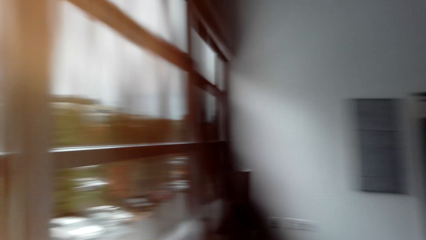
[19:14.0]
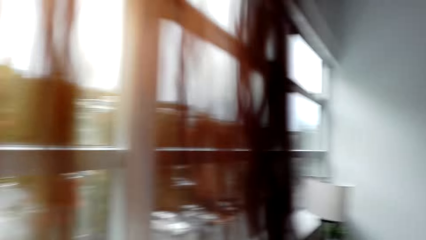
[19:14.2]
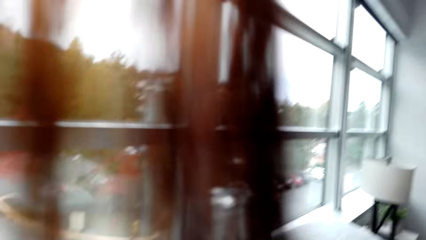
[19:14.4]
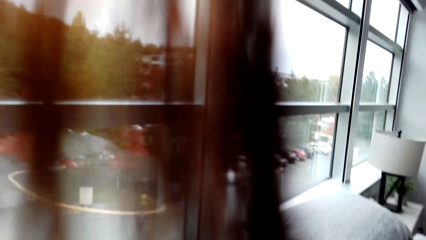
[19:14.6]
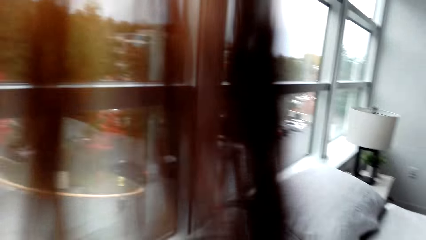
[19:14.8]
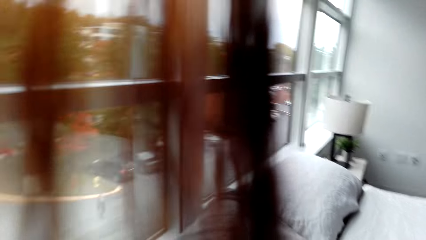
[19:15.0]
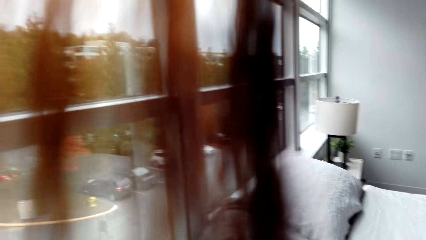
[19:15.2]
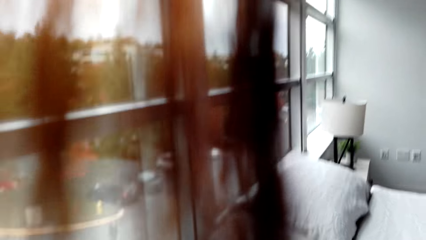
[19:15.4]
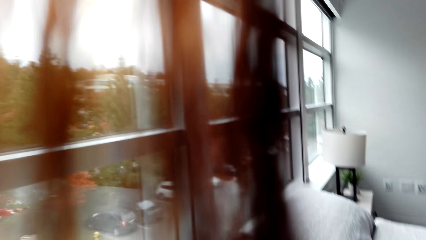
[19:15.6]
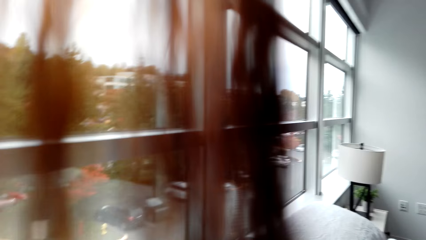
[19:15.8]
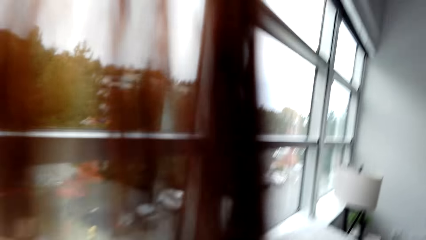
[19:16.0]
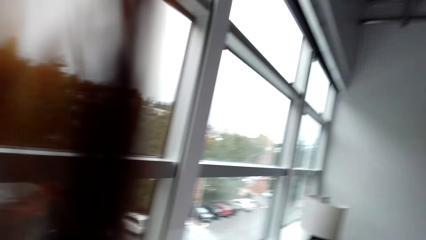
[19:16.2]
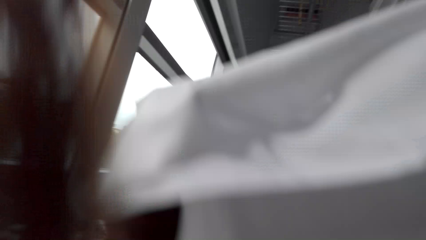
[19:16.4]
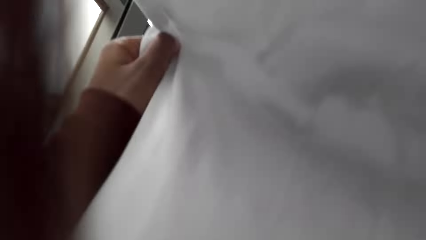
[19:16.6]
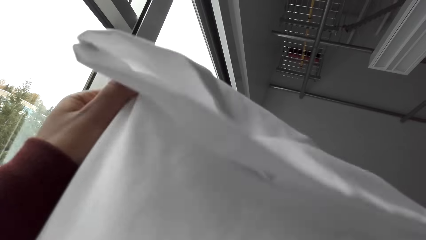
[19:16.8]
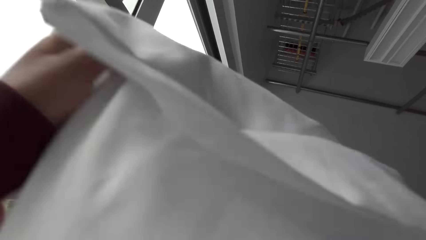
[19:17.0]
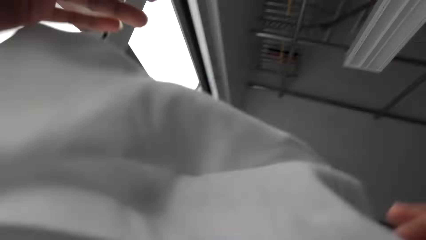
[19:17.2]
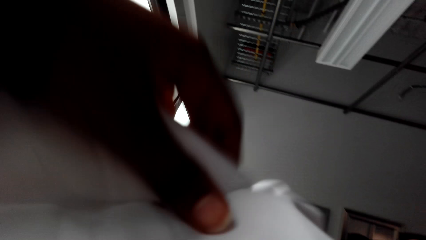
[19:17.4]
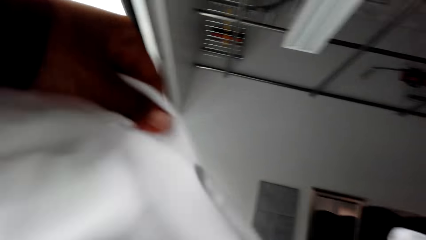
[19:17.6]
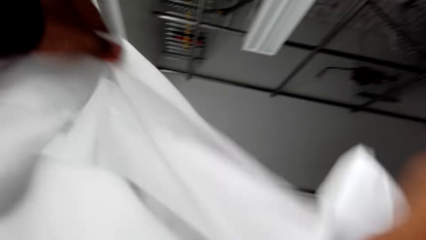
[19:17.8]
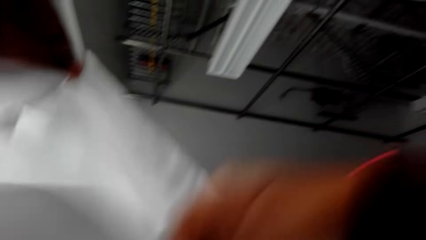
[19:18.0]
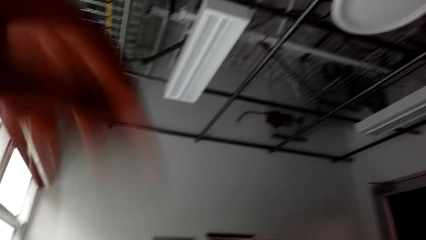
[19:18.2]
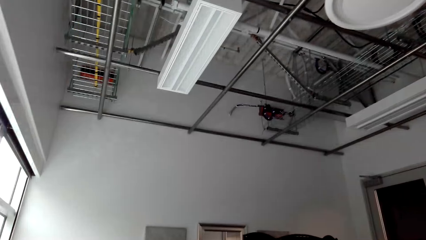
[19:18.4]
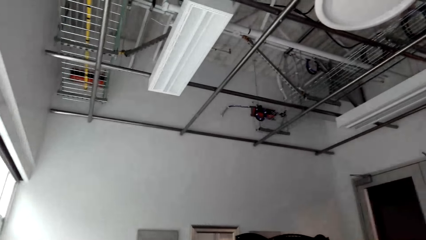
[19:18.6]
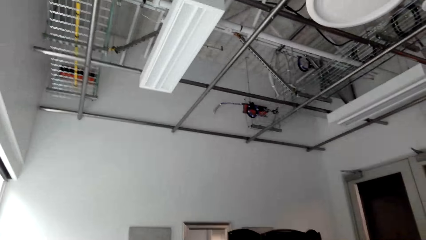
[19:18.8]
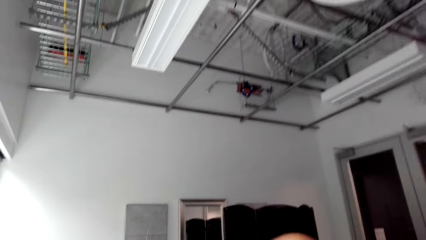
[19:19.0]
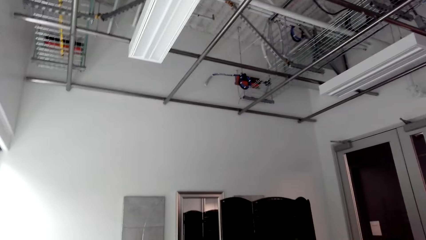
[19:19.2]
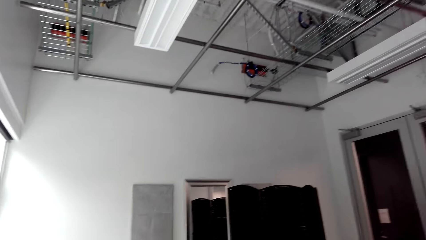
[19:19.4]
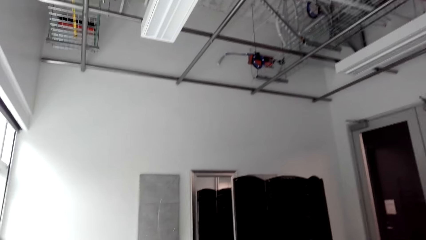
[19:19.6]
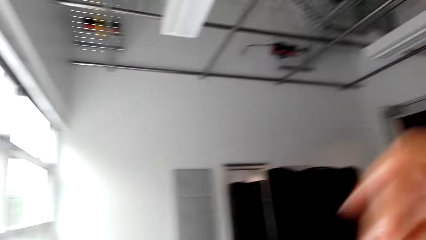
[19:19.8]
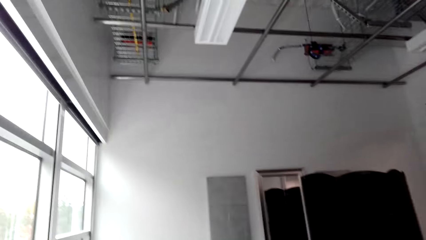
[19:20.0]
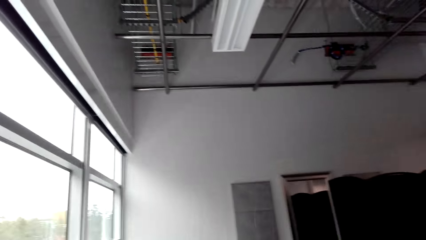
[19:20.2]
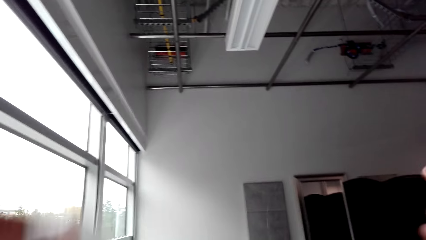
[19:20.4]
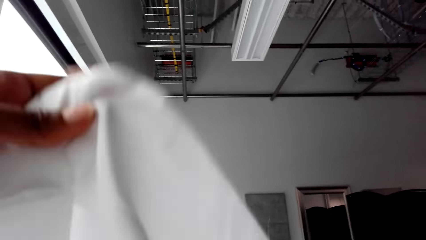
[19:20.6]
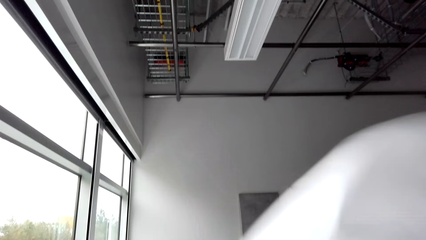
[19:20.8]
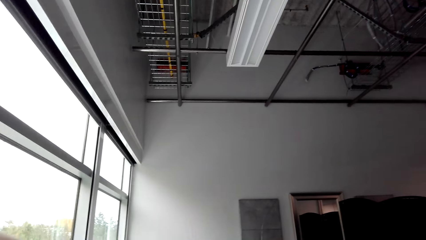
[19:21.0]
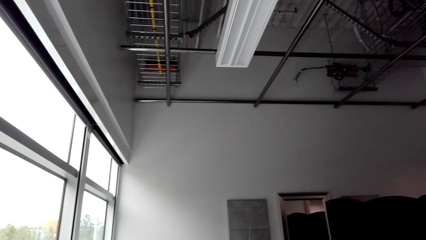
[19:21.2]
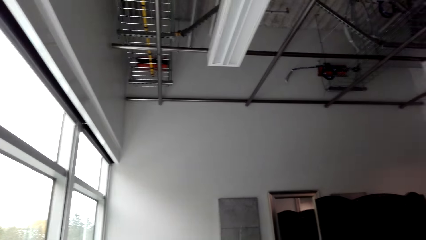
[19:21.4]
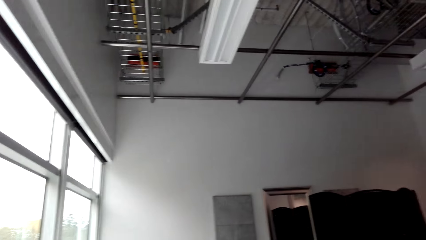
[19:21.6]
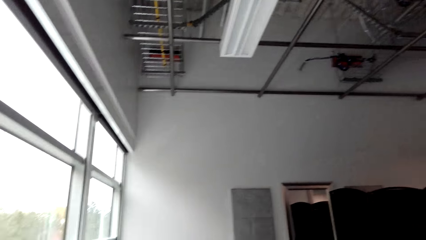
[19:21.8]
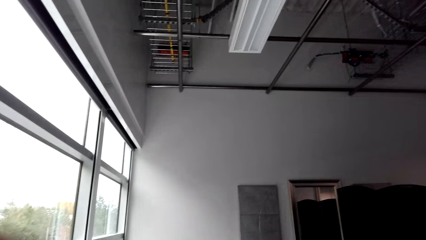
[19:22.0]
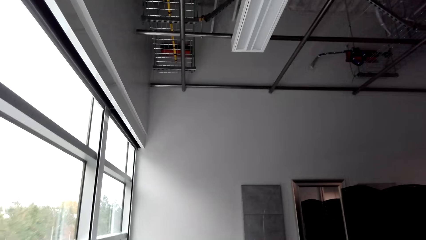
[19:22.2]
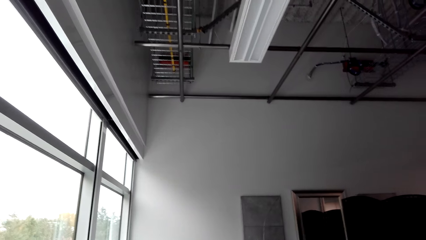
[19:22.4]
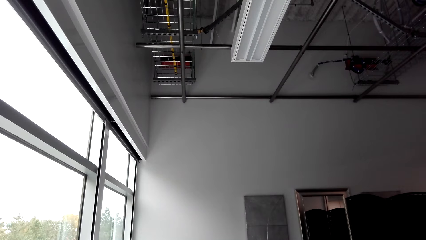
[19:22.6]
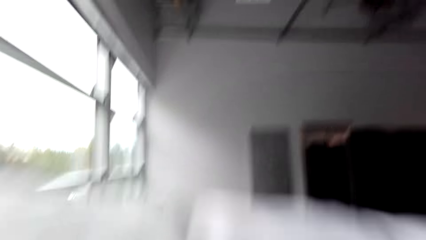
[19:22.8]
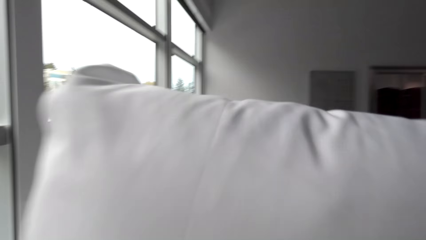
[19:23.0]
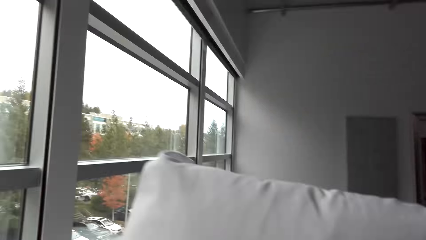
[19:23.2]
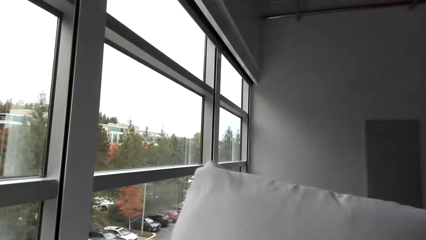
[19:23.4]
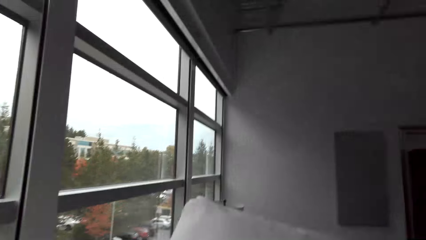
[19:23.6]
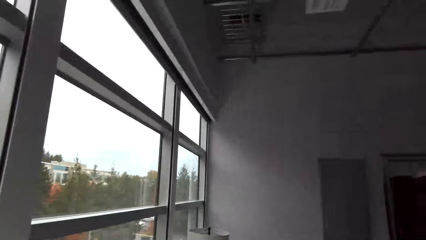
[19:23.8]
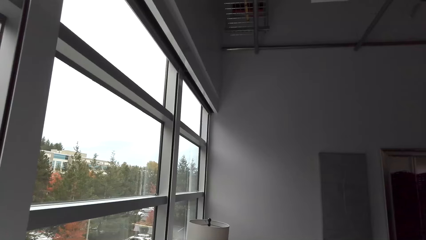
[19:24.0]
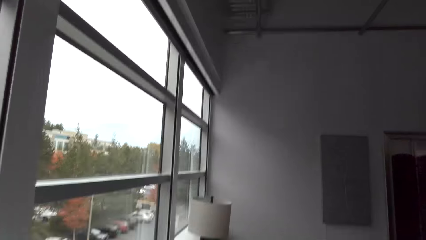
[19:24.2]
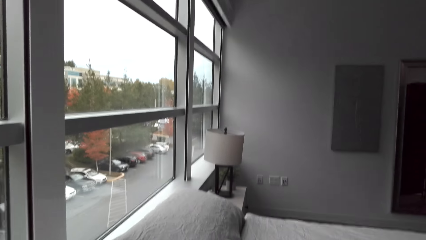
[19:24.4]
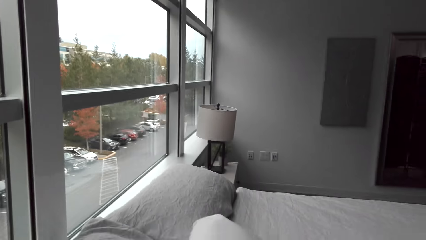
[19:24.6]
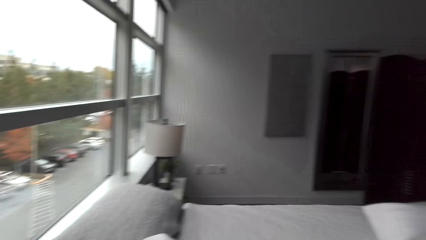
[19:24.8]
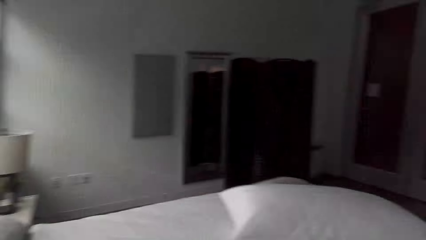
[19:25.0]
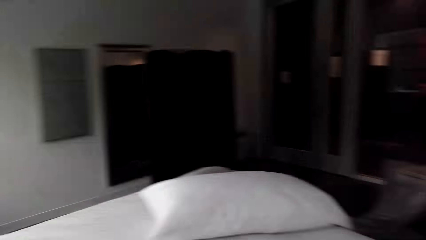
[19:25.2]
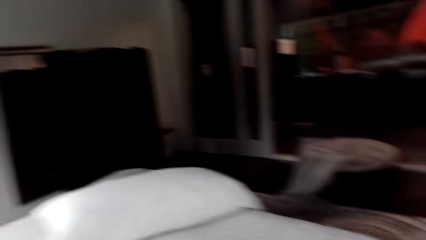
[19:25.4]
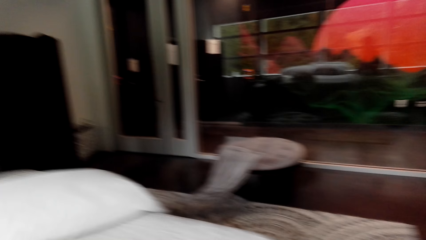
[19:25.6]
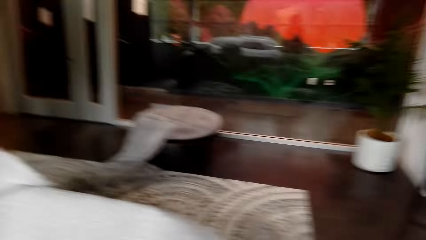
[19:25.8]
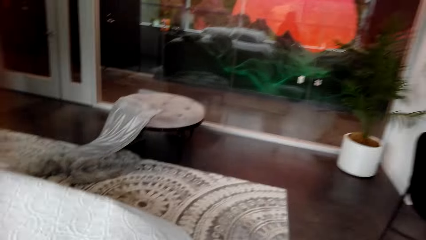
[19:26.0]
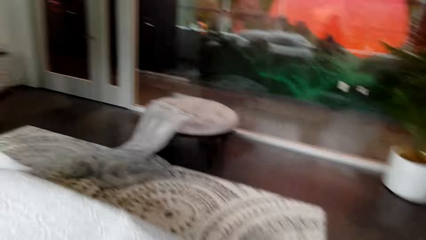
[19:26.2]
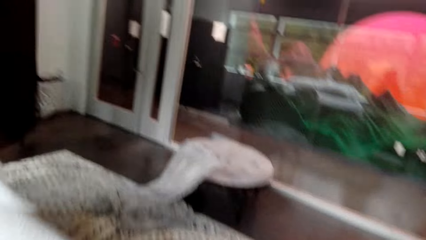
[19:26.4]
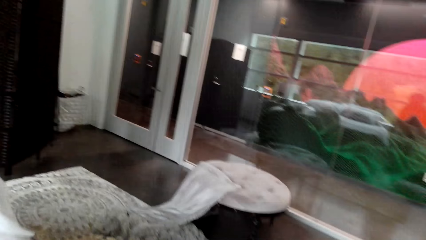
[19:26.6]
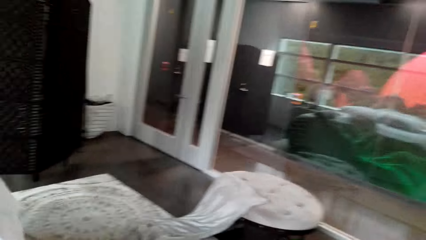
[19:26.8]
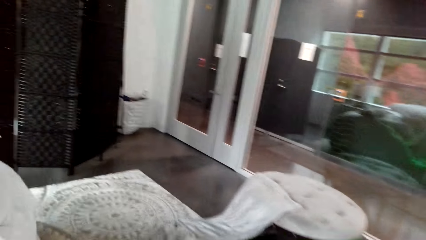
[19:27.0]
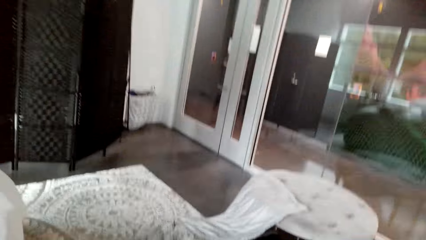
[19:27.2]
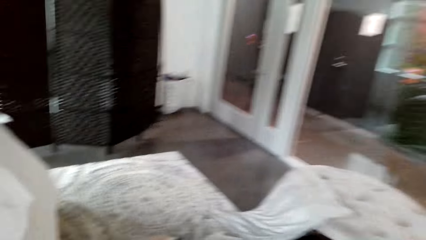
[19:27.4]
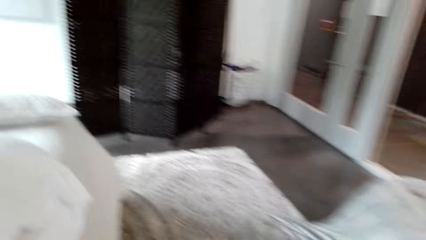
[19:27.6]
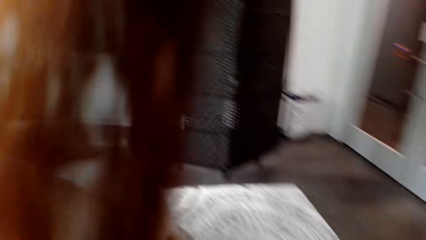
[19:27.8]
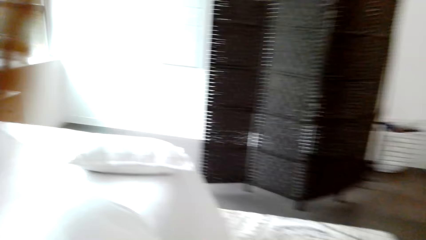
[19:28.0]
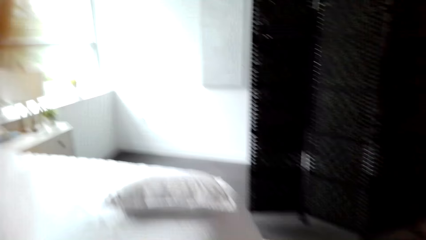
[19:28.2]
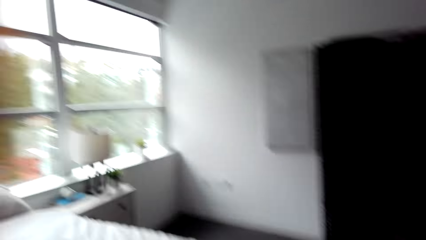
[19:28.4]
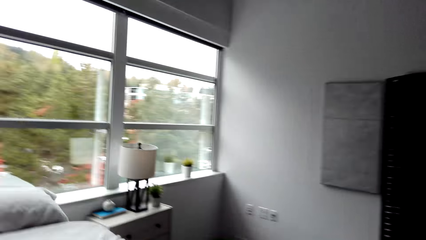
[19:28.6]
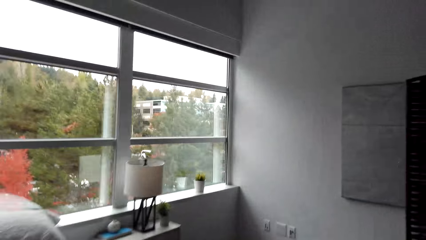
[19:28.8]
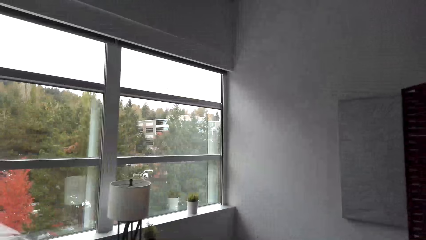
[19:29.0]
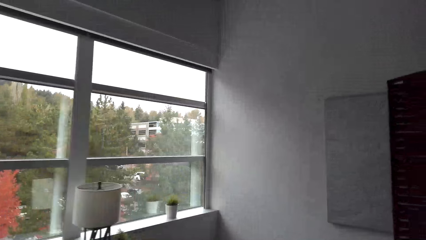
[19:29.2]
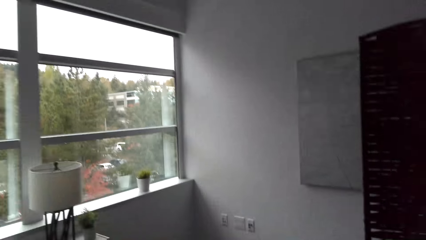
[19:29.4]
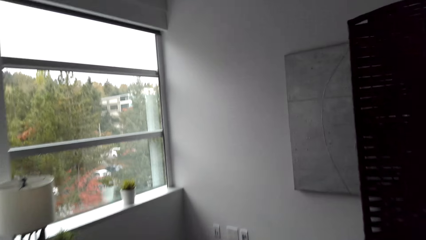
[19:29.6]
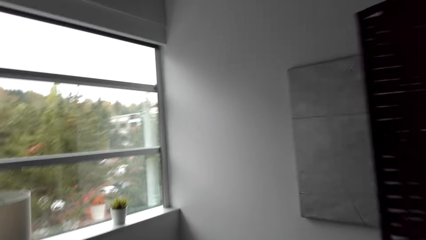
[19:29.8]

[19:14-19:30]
The camera wearer changes the pillow cover. They make the pillow cover. They place the pillow on the bed. They walk around the bedroom.
